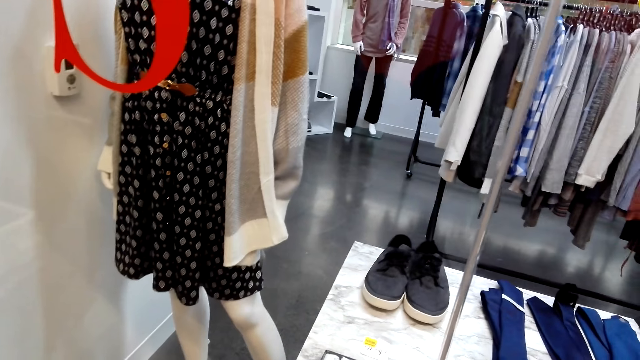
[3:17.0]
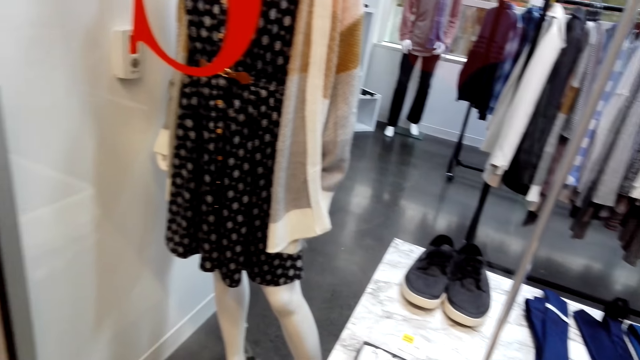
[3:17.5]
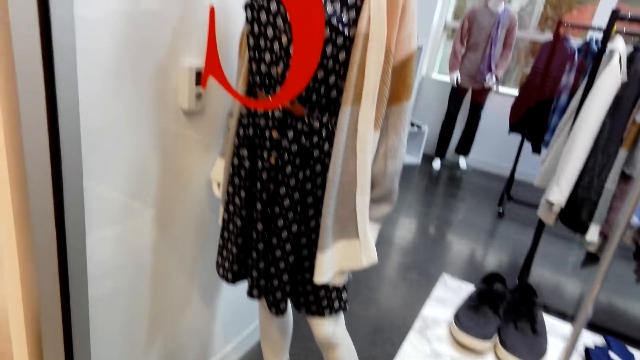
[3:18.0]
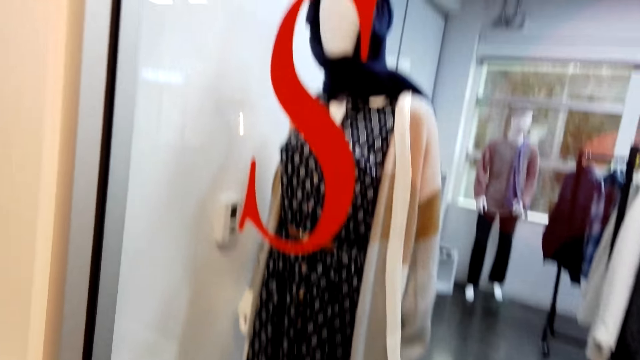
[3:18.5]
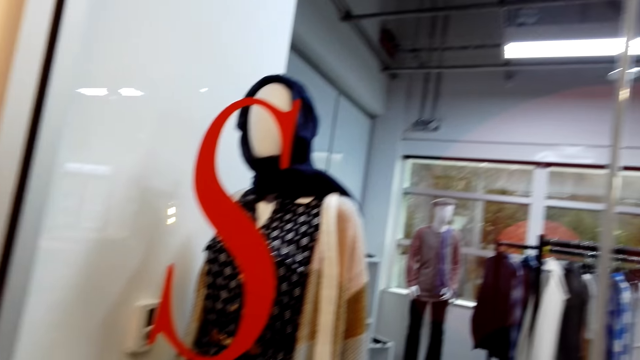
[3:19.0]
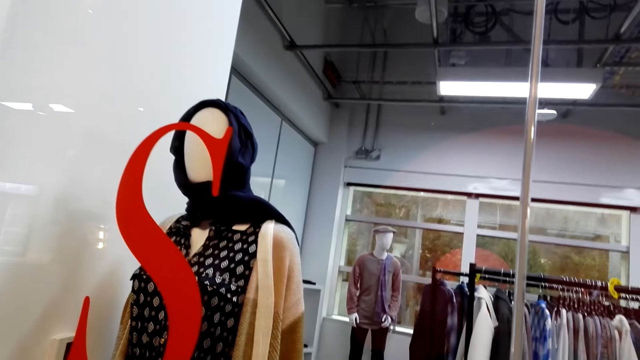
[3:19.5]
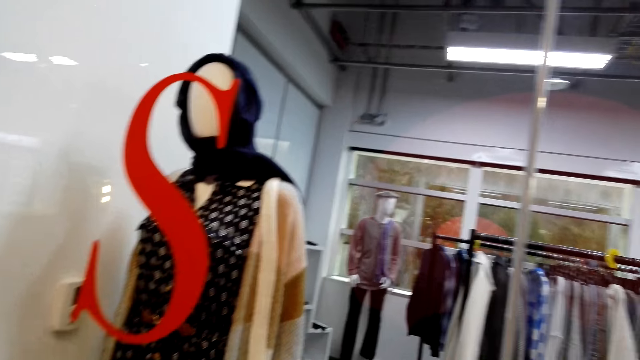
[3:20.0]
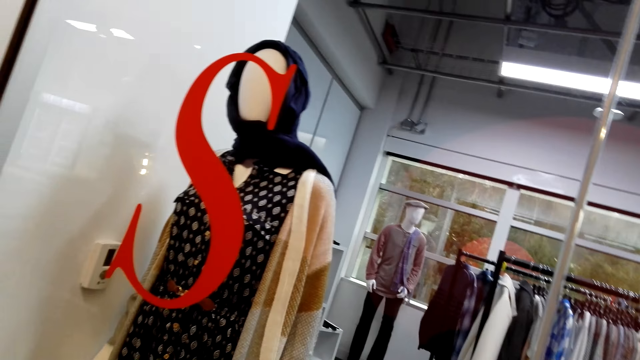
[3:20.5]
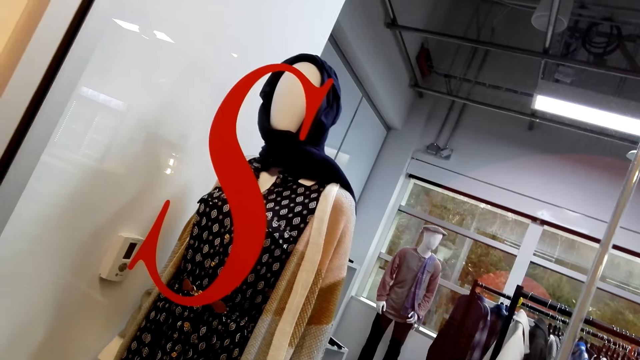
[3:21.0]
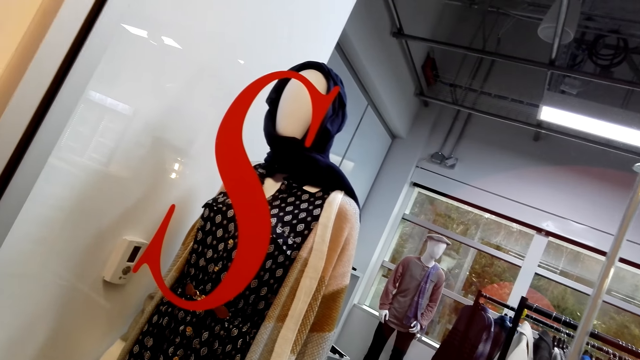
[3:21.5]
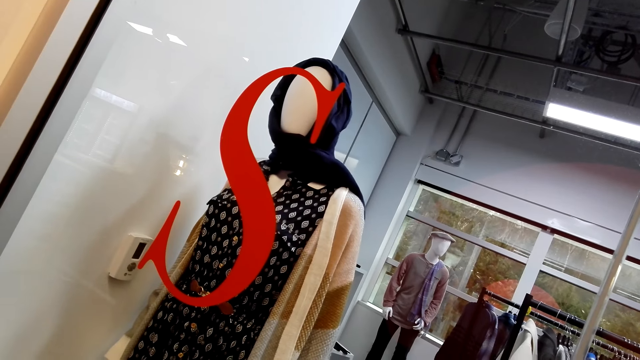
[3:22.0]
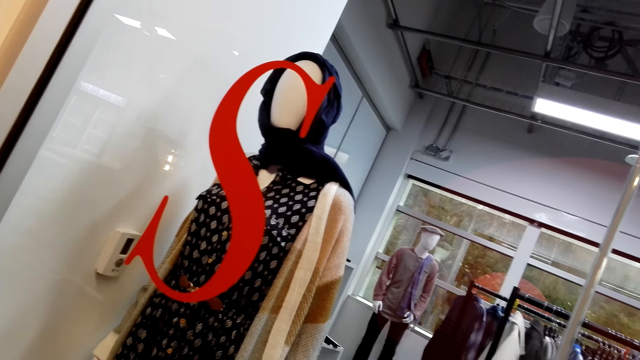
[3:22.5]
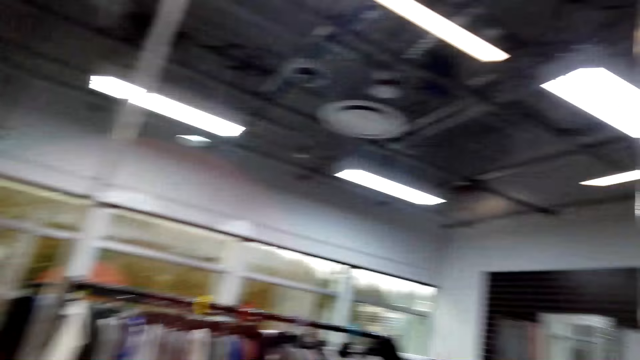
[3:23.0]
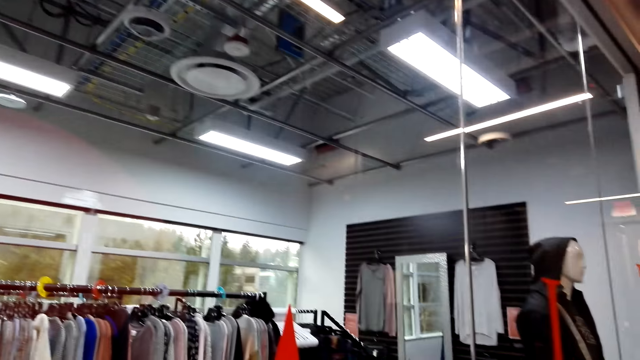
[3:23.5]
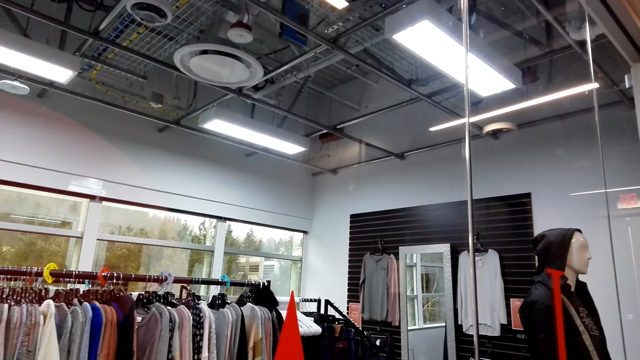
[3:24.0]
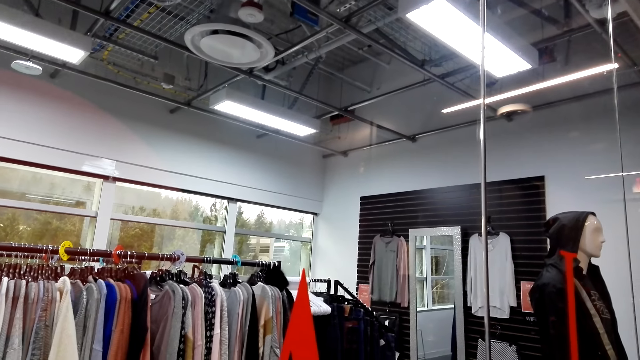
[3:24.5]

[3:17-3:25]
The camera wearer looks around.

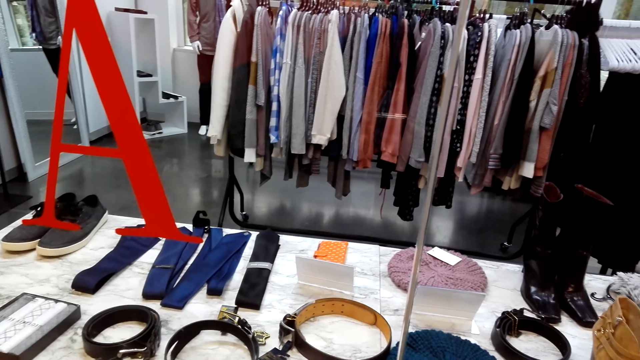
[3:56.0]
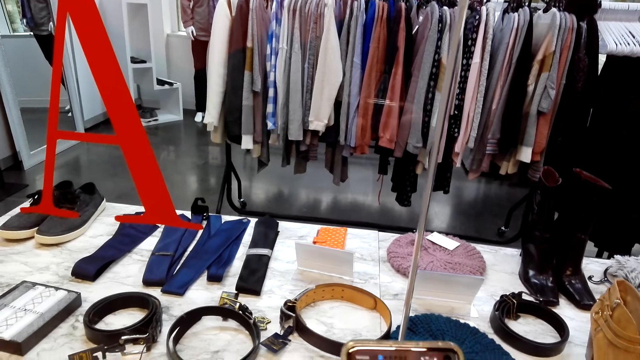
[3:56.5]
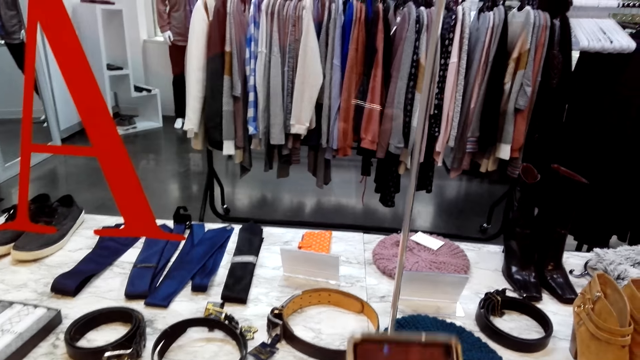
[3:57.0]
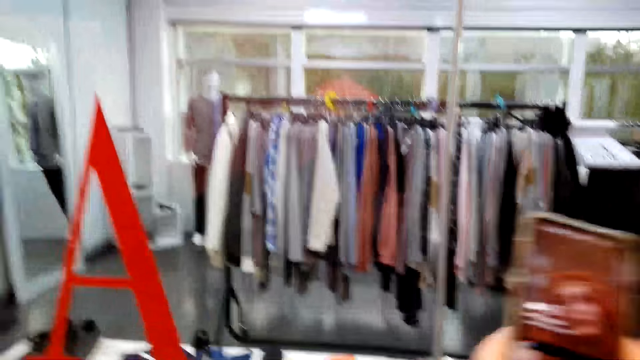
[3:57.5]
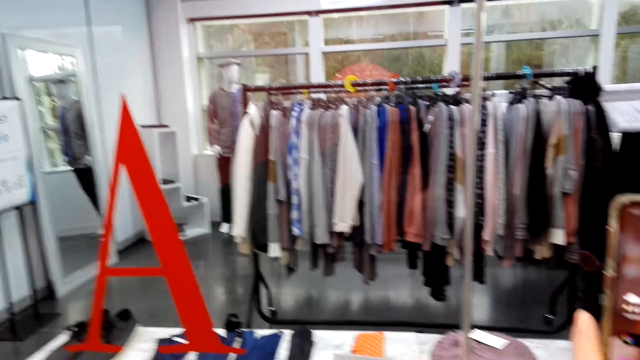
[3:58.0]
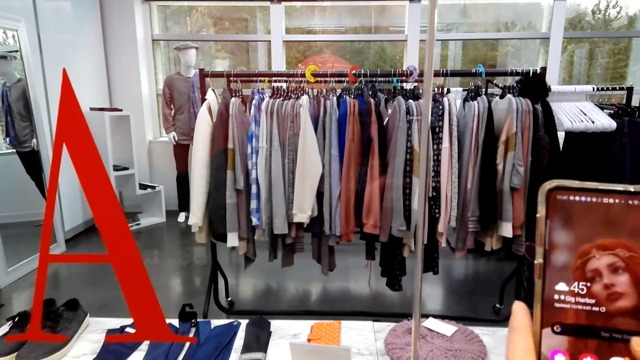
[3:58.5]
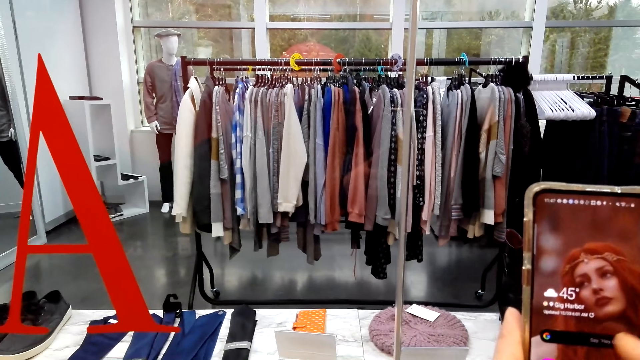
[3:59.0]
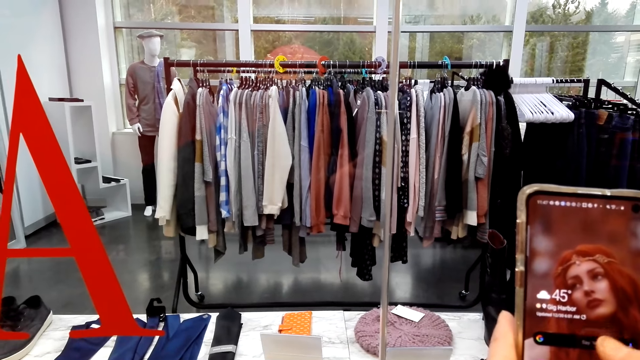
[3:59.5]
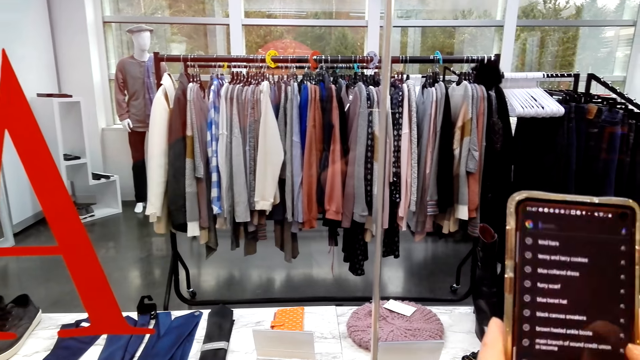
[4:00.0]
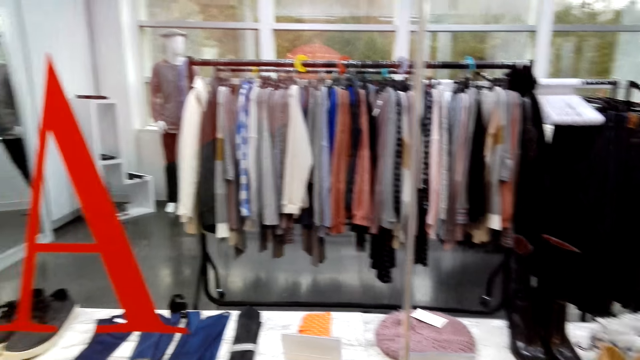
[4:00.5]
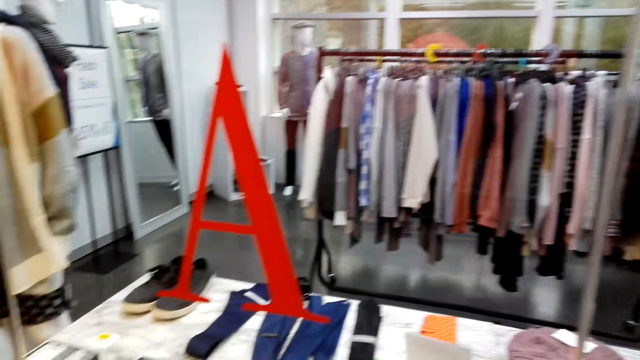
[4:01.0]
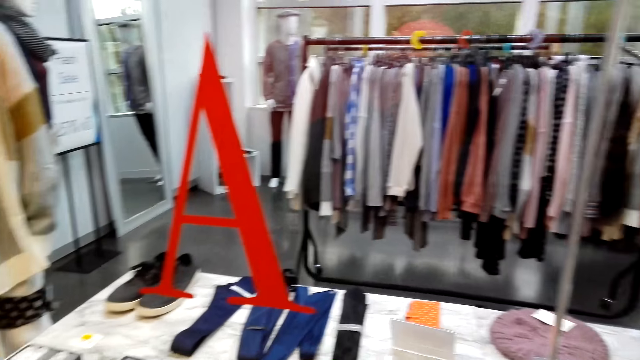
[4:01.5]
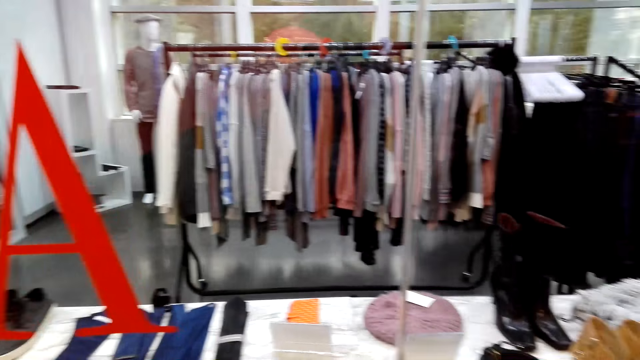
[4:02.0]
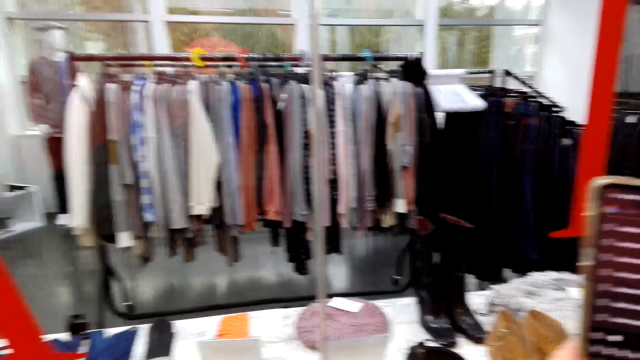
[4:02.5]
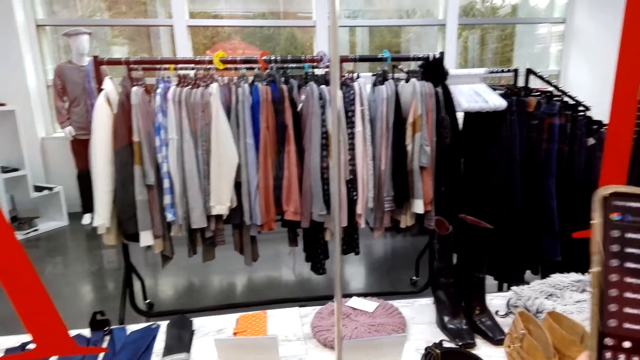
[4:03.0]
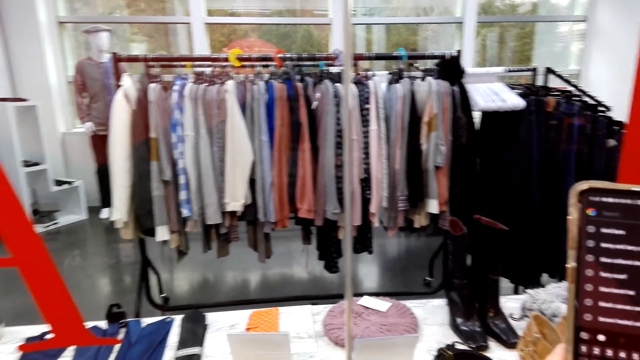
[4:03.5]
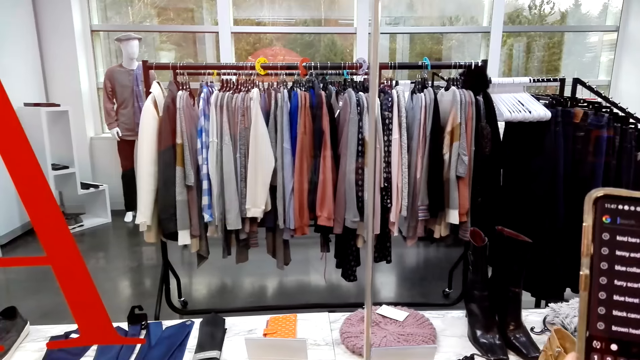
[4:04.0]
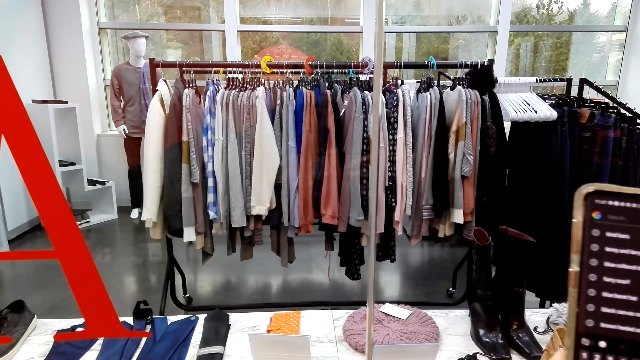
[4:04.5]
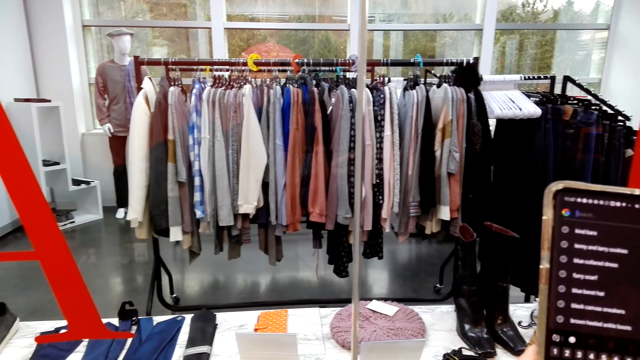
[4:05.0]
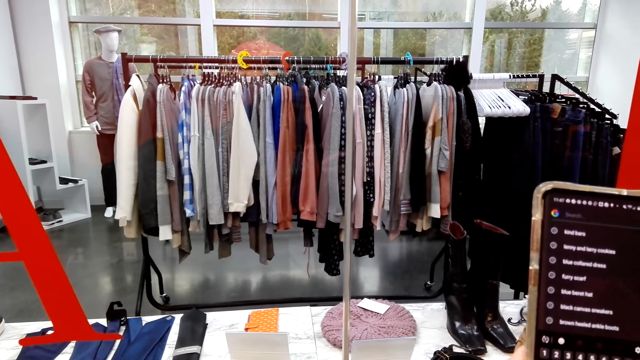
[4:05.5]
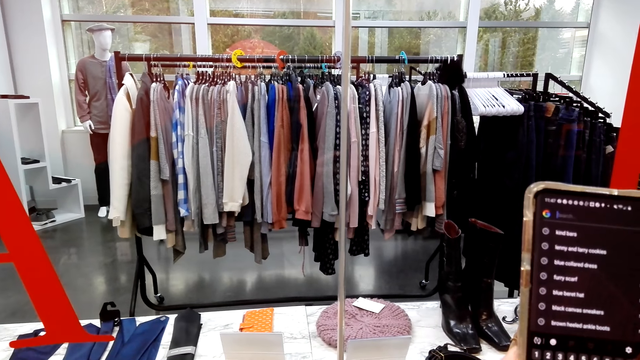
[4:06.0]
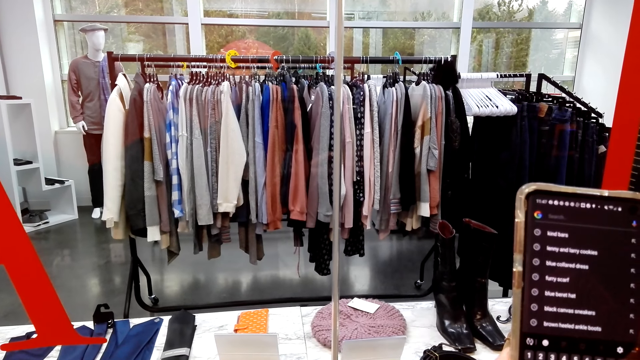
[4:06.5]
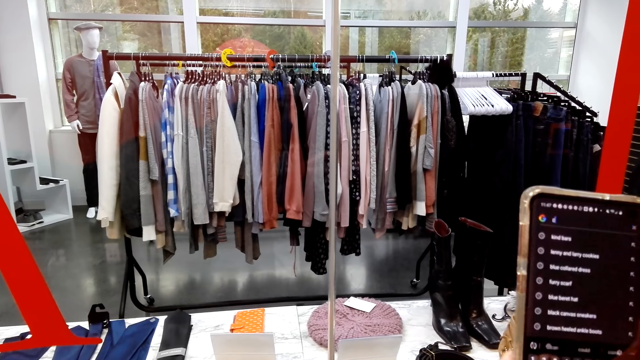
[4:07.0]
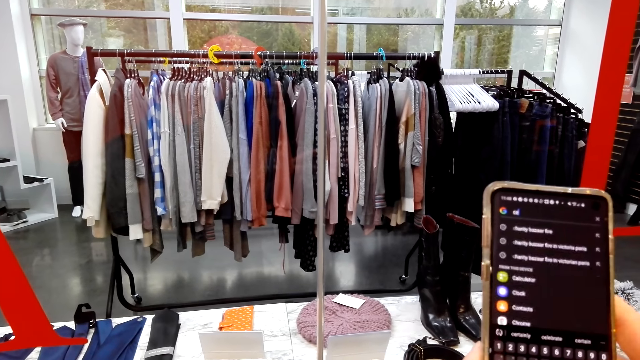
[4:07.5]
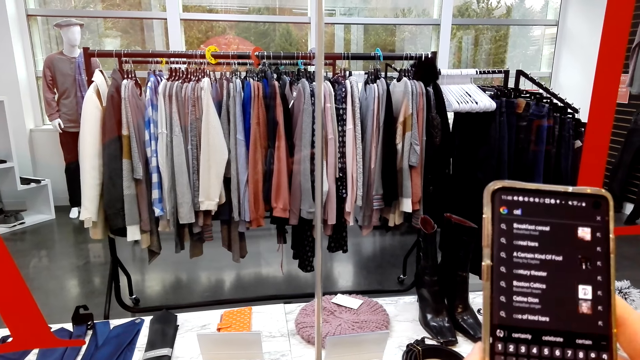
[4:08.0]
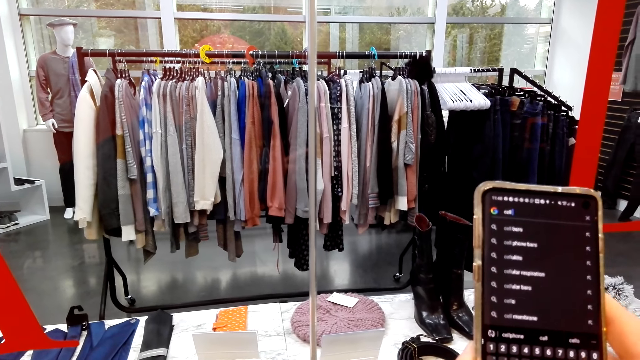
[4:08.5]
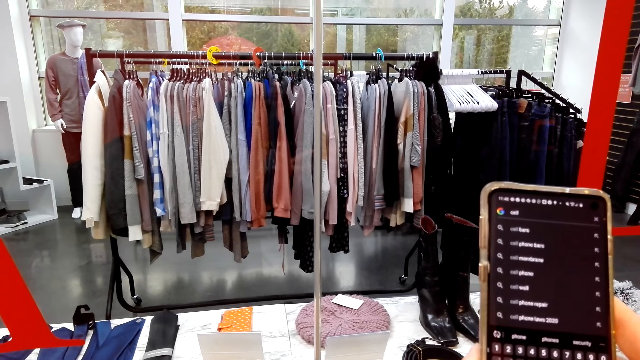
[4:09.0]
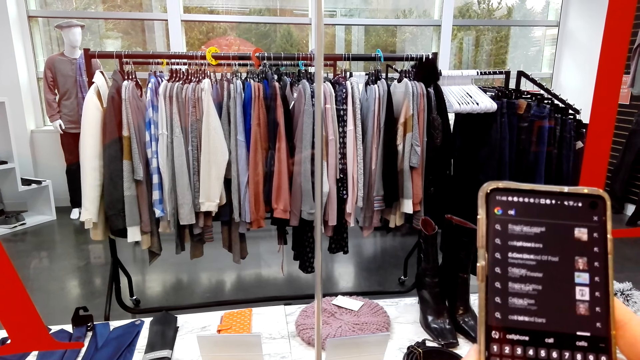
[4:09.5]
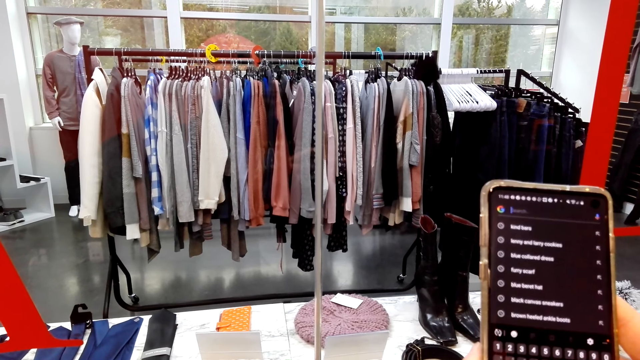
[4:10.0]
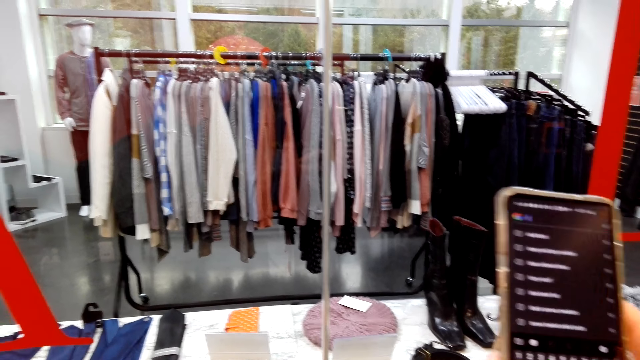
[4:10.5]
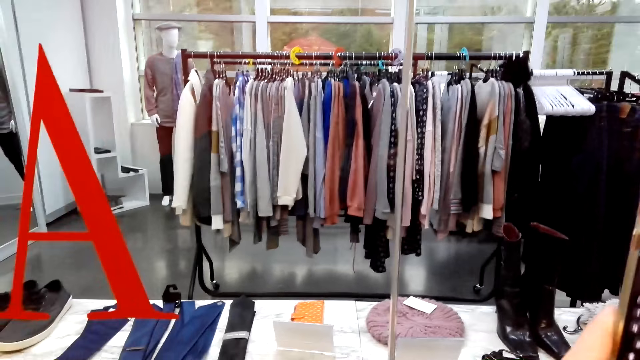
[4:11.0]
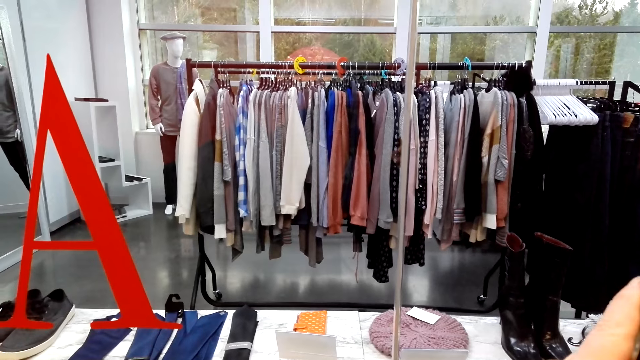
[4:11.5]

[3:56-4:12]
The camera wearer uses her phone. They look at the phone. They swipe on the phone. They hold the phone with one hand. They type on the phone.
